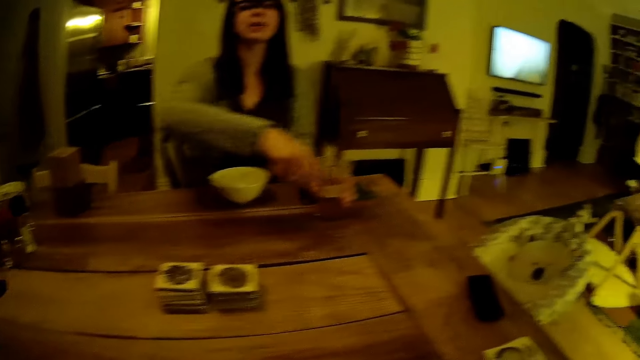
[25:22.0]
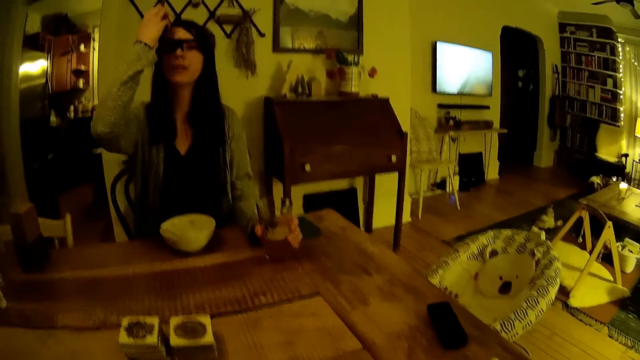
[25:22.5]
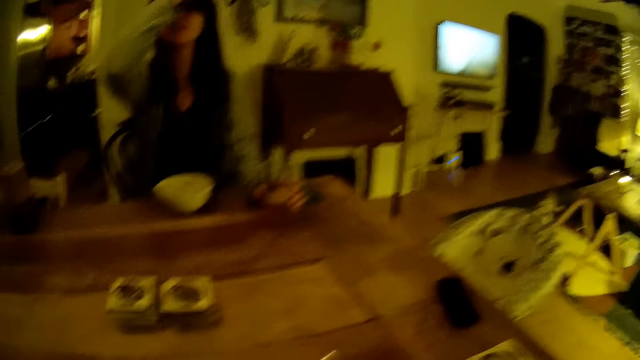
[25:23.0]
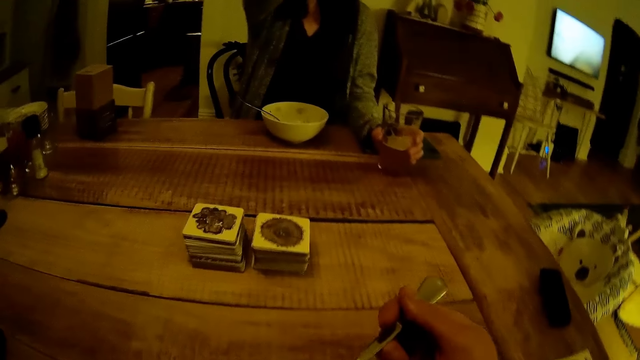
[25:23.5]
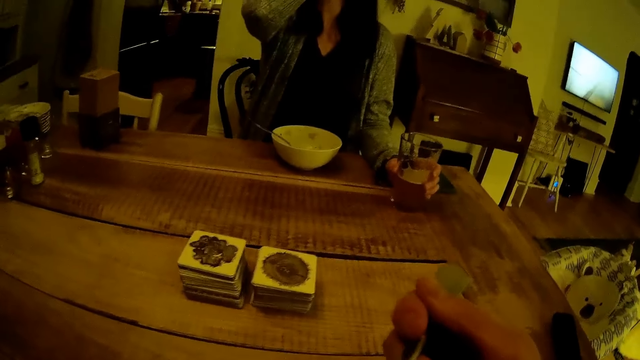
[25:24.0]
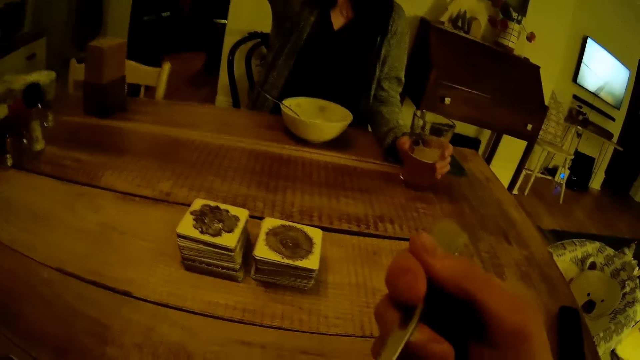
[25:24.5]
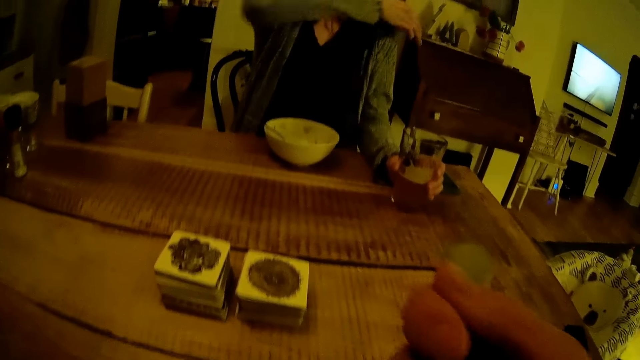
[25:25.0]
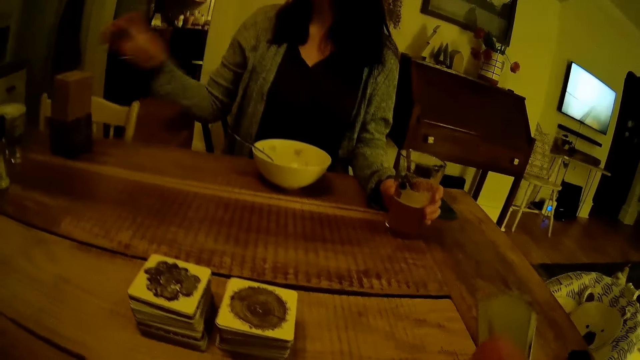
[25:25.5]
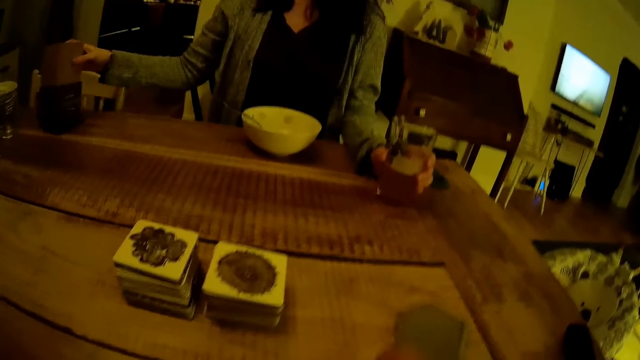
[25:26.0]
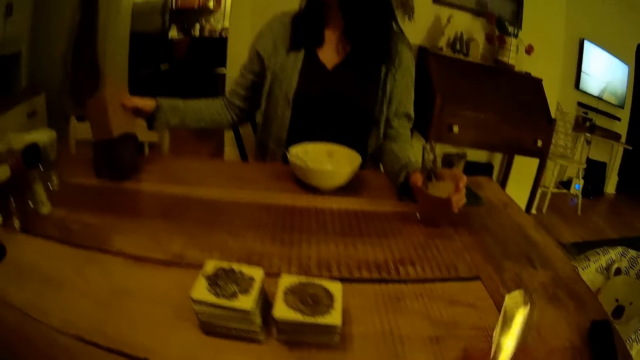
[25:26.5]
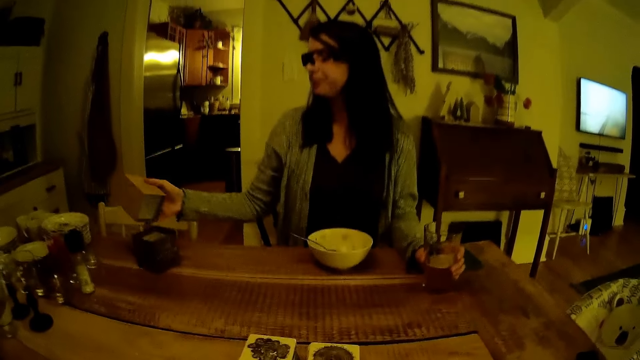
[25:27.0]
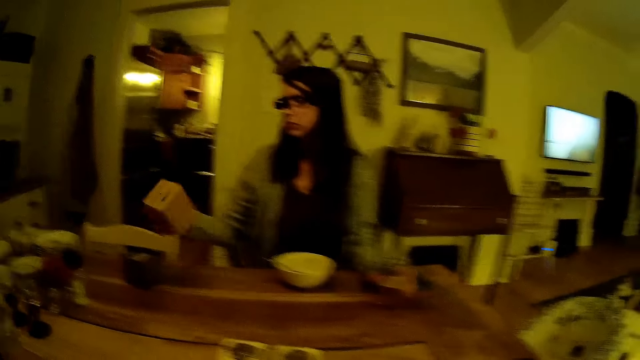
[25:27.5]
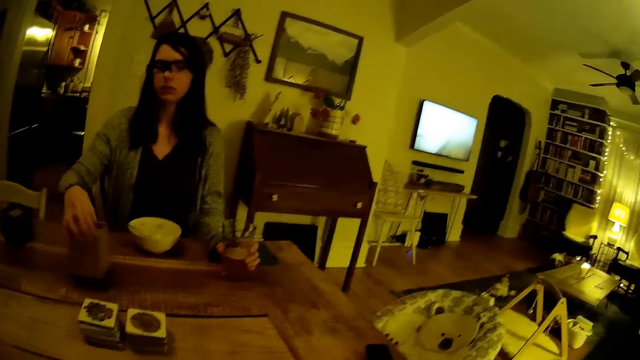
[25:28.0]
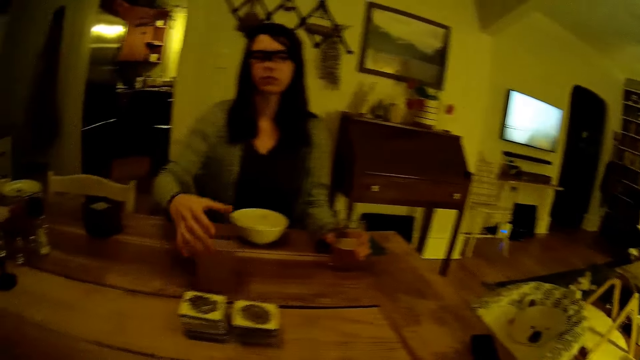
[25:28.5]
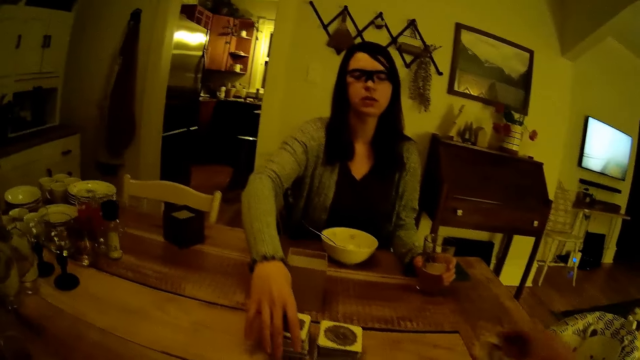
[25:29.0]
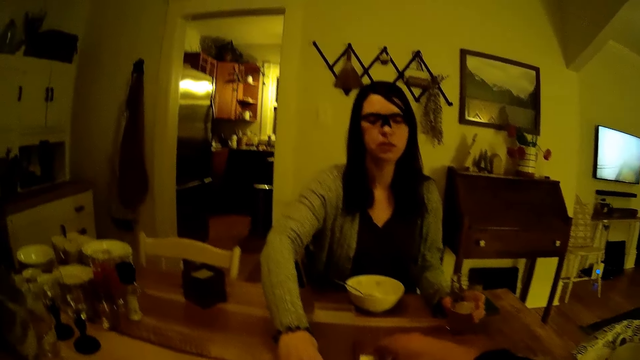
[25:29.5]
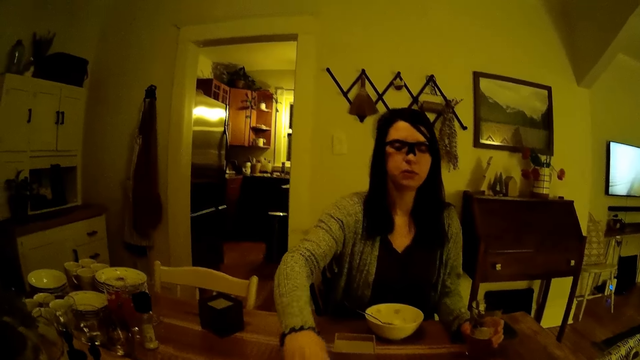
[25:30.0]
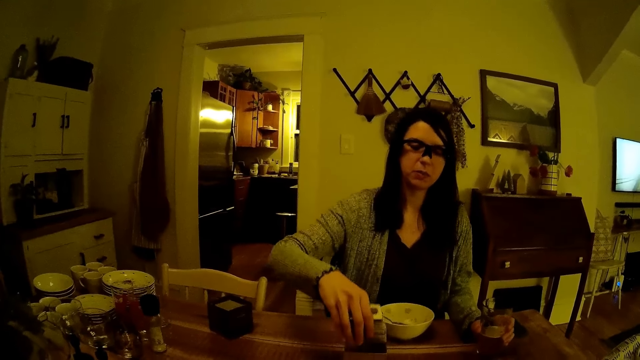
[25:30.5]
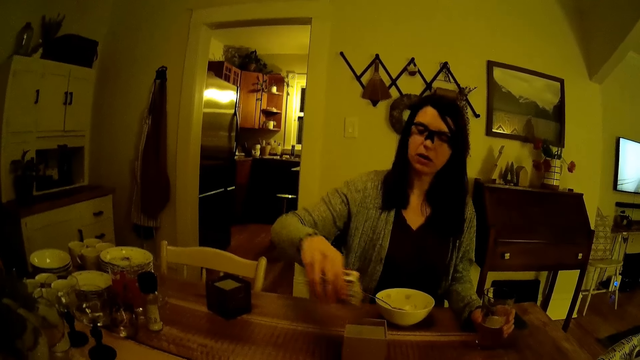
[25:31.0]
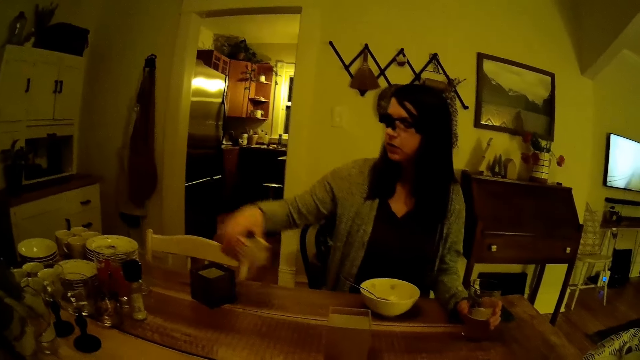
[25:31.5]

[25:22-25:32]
The camera wearer holds a spoon in his right hand. The woman flings her hair with her right hand. The woman picks up a wooden box with her right hand. The woman drops the wooden box on the table with her right hand. The woman picks up the stack of game cards with her right hand and arranges the cards in the box. The camera wearer holds the card.

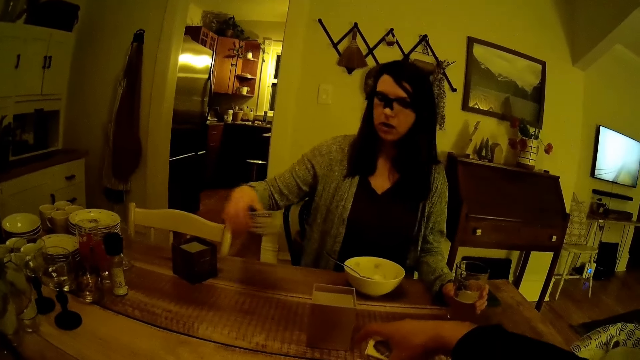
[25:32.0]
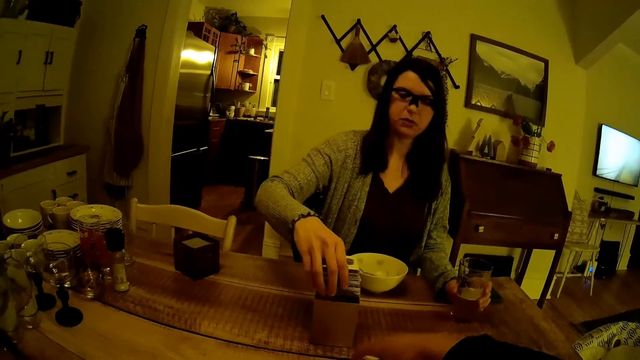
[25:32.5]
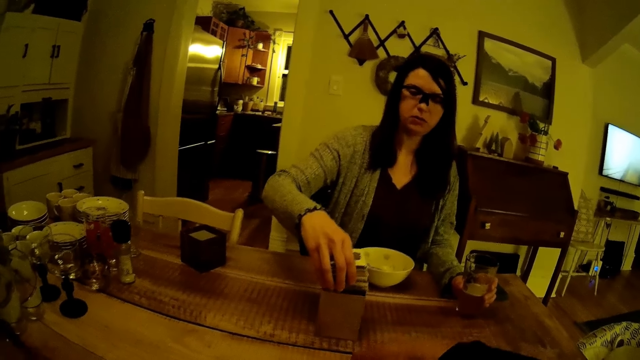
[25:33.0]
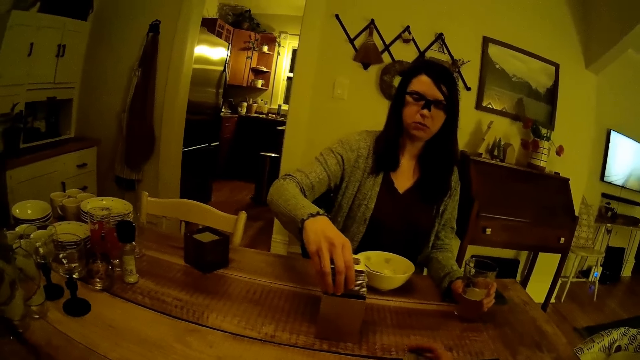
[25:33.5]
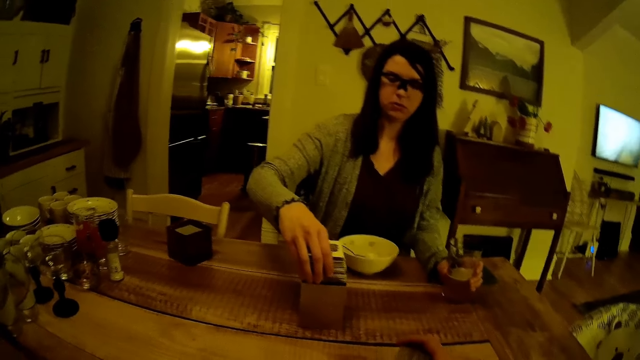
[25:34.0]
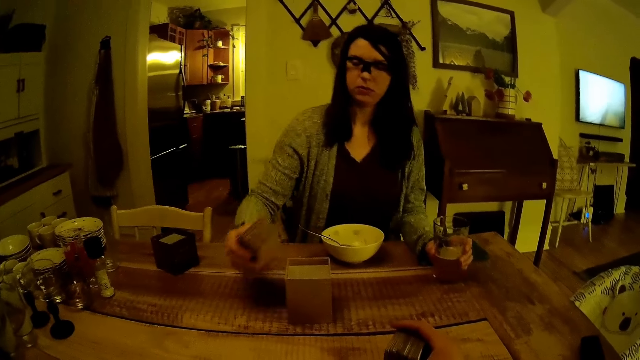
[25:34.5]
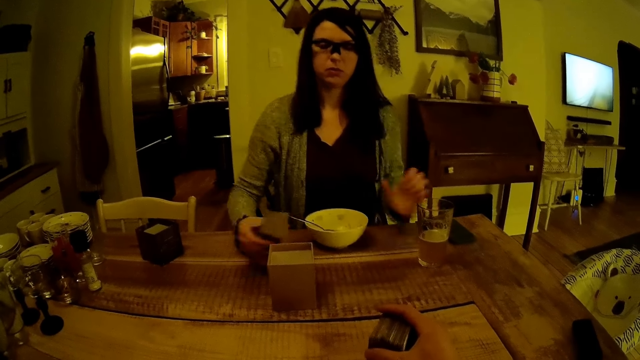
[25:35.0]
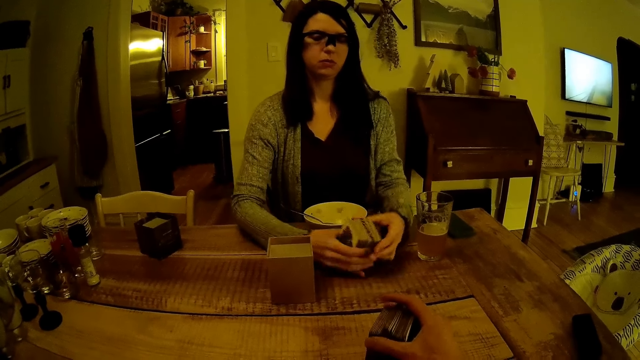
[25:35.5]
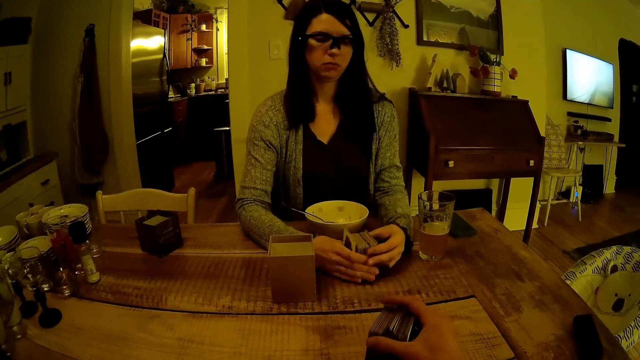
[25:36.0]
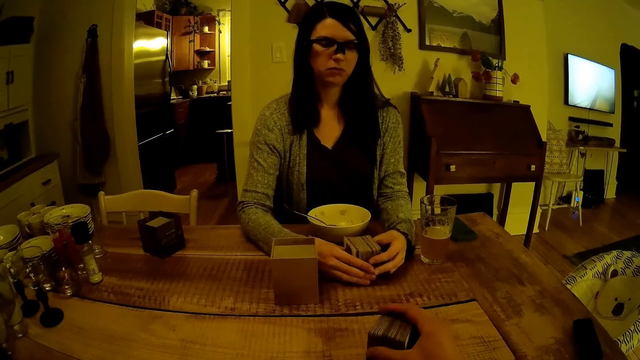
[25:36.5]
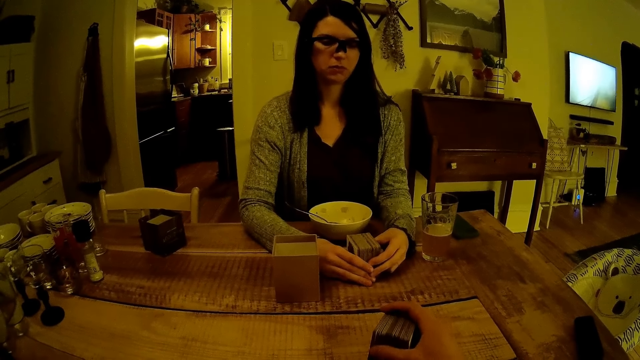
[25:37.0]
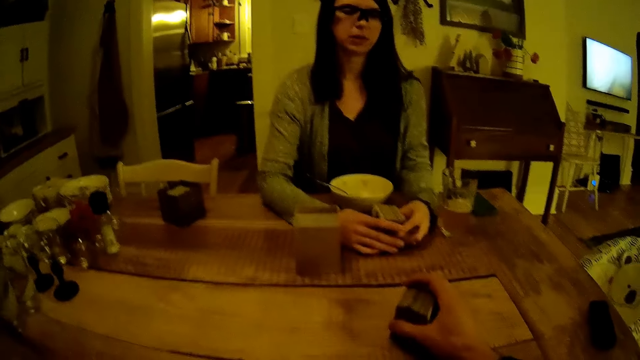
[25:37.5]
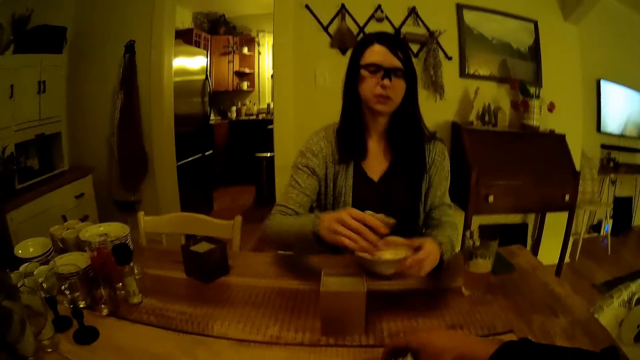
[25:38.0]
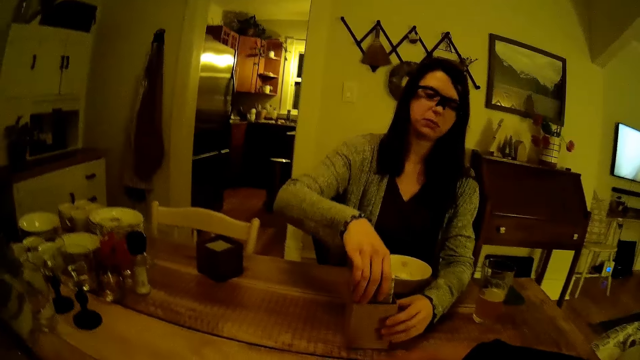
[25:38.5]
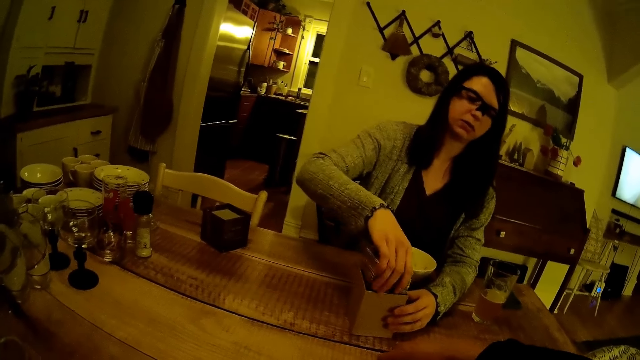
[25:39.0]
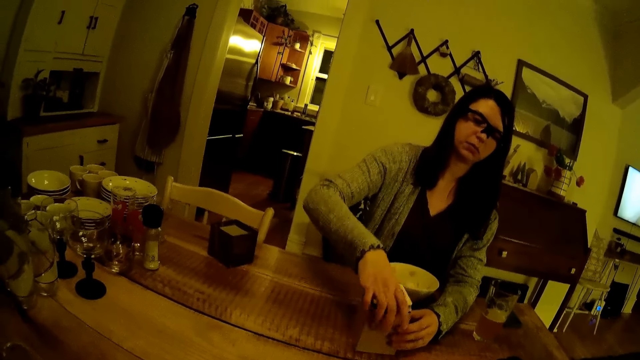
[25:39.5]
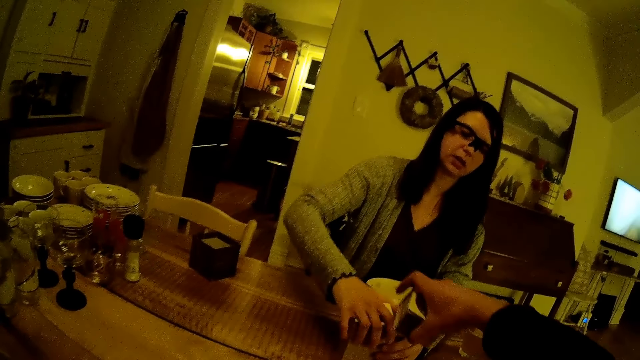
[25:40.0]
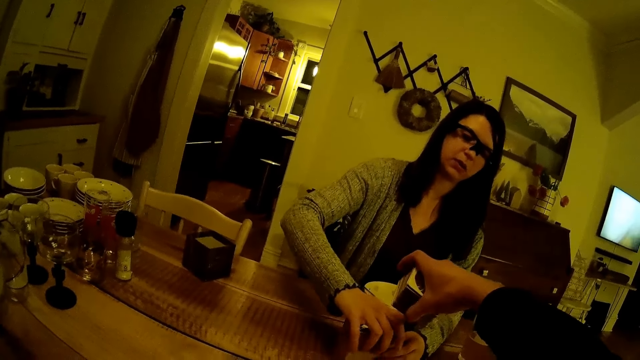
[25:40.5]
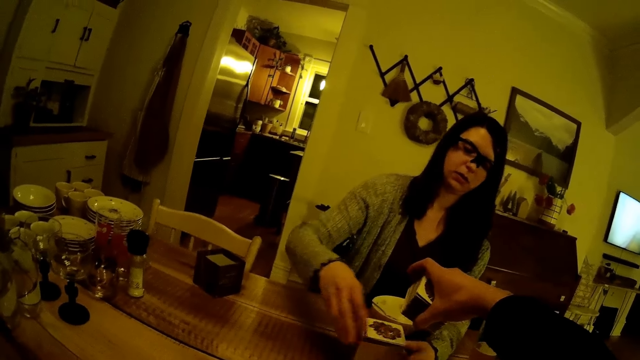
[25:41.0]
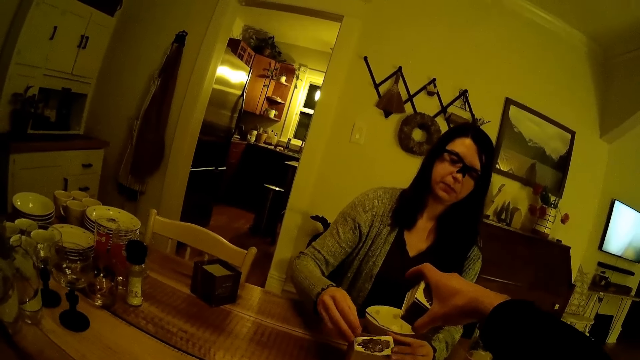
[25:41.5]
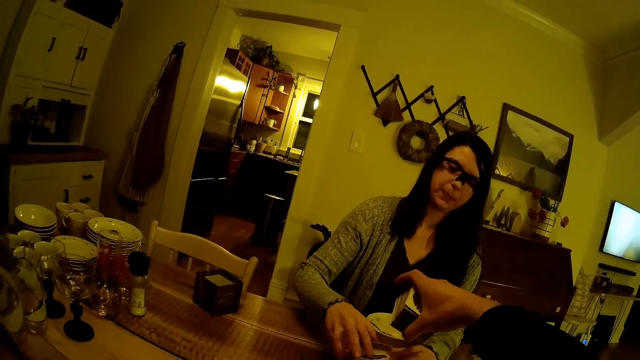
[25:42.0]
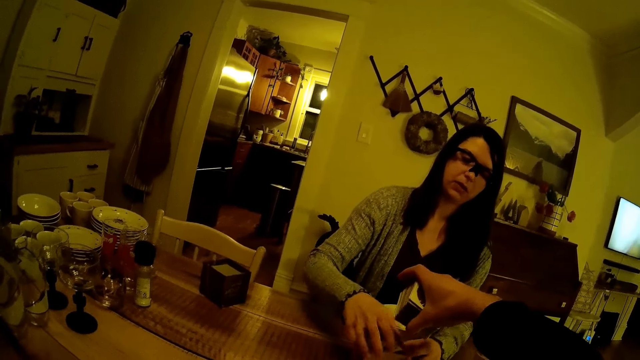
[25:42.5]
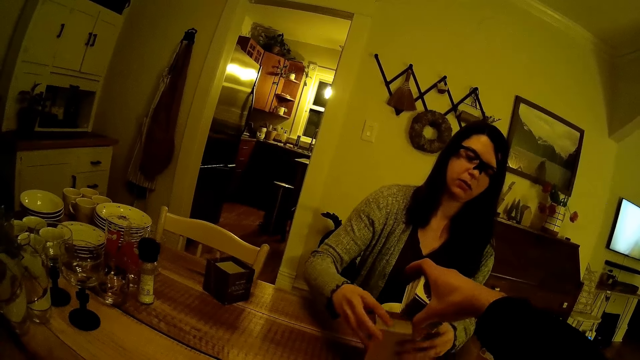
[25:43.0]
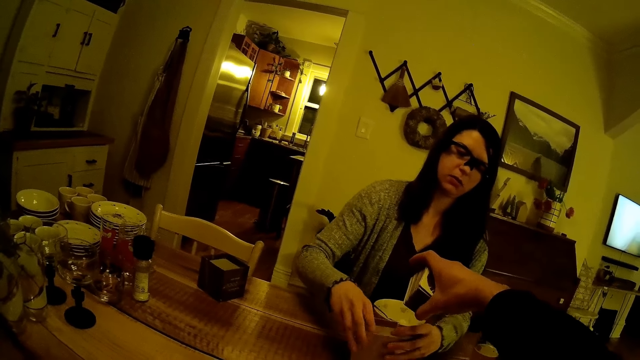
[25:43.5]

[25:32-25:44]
The woman holds the stack of game cards over the wooden box with her right hand. The woman holds the stack of game cards with both her hands. The woman drops the stack of game cards into the wooden box with her right hand. The camera wearer raises the stack of game cards in his right hand upwards.
